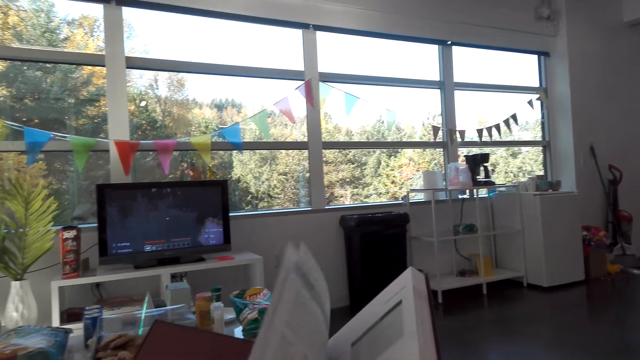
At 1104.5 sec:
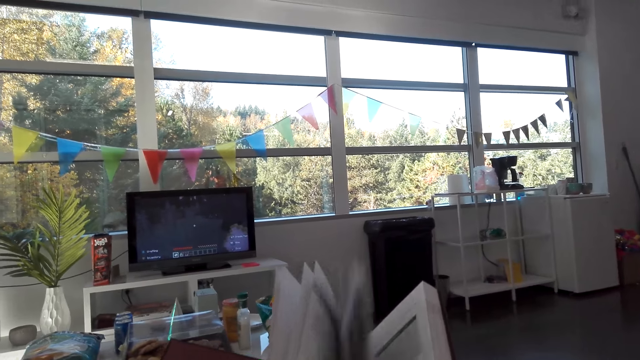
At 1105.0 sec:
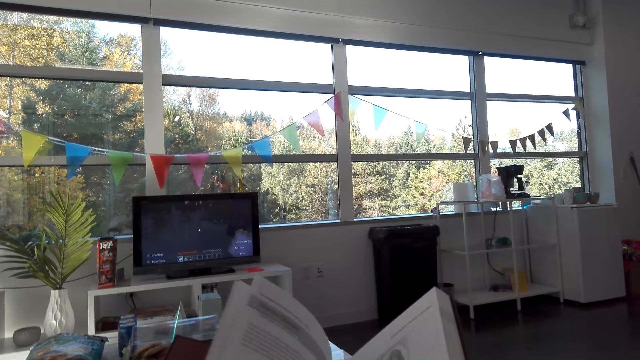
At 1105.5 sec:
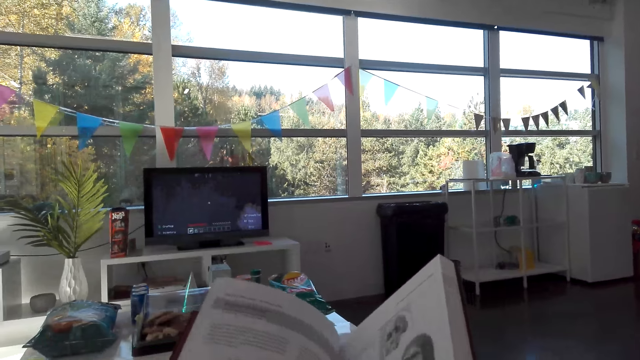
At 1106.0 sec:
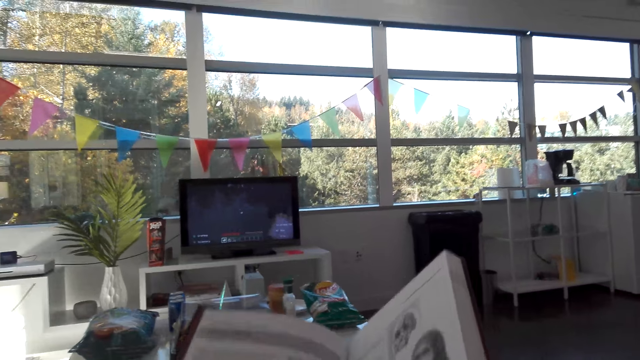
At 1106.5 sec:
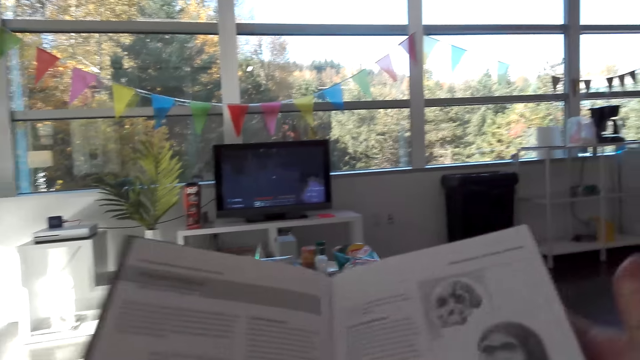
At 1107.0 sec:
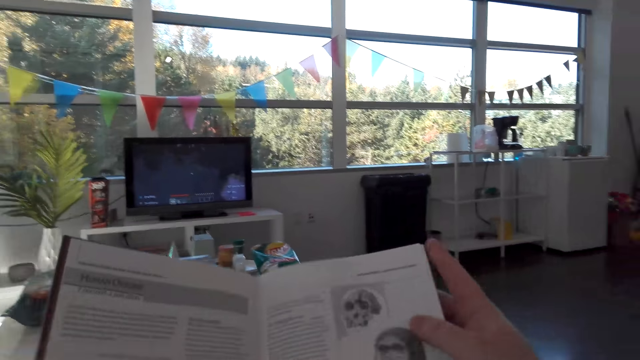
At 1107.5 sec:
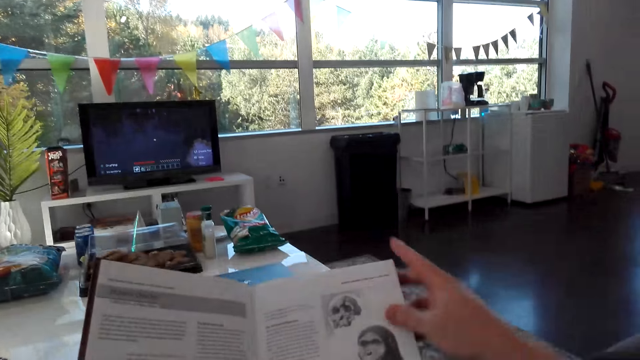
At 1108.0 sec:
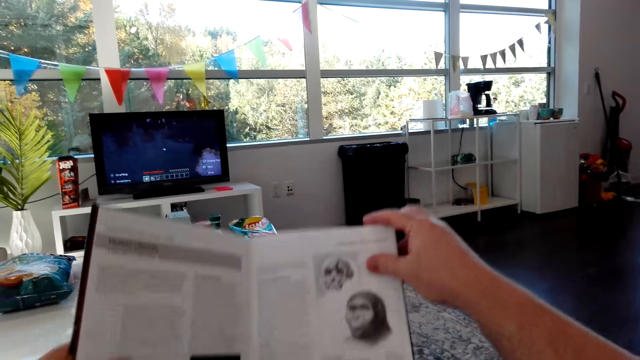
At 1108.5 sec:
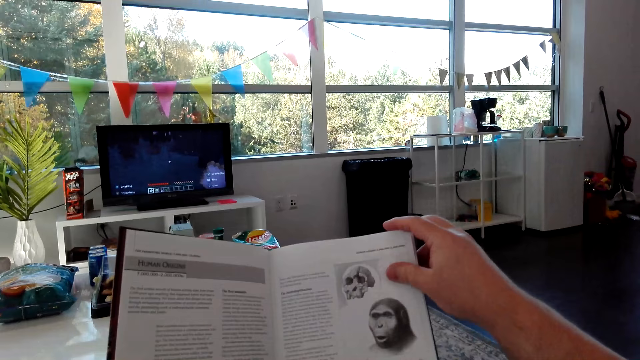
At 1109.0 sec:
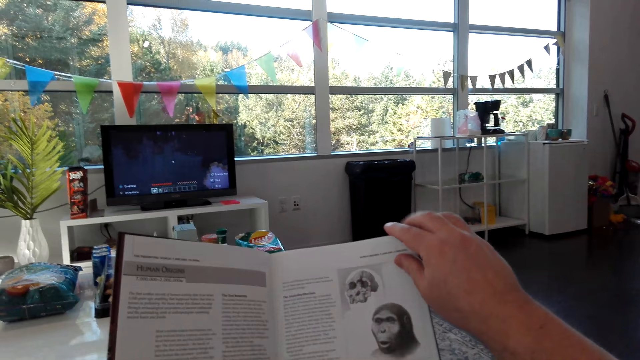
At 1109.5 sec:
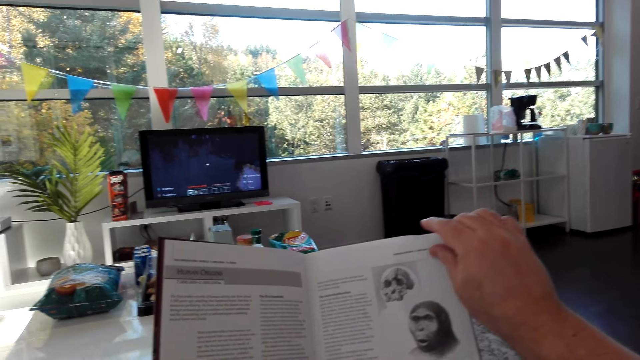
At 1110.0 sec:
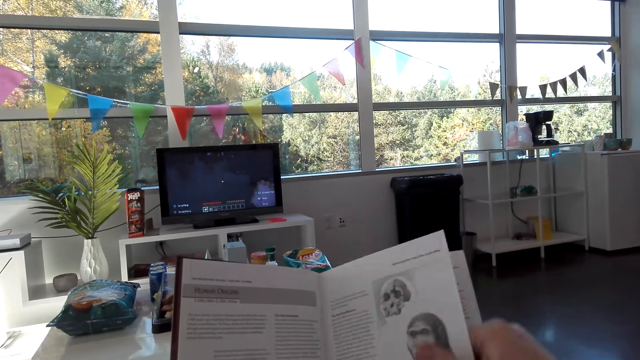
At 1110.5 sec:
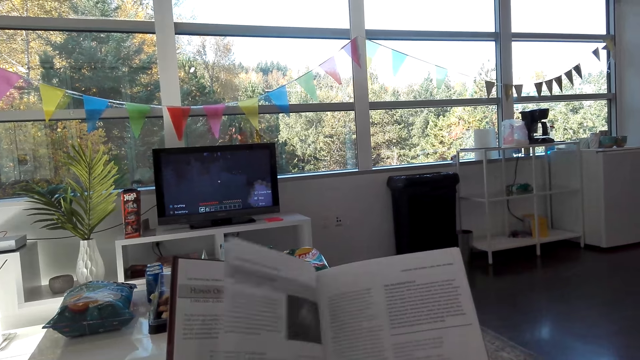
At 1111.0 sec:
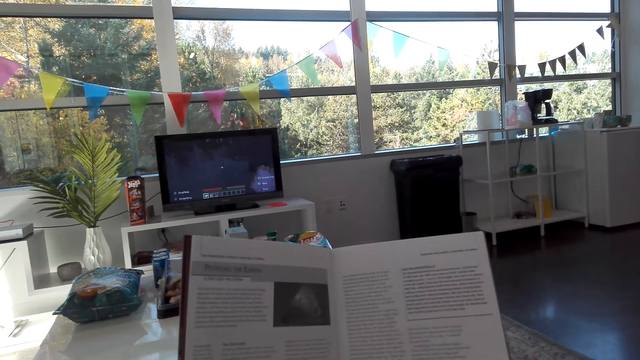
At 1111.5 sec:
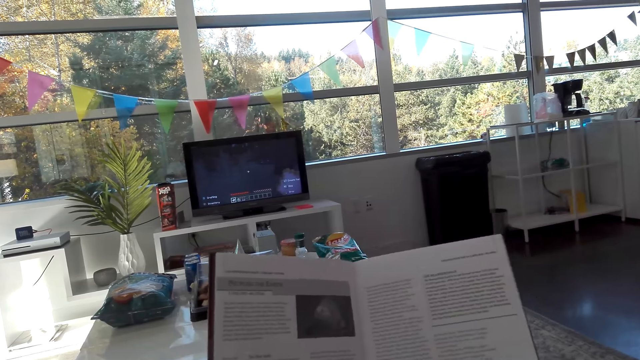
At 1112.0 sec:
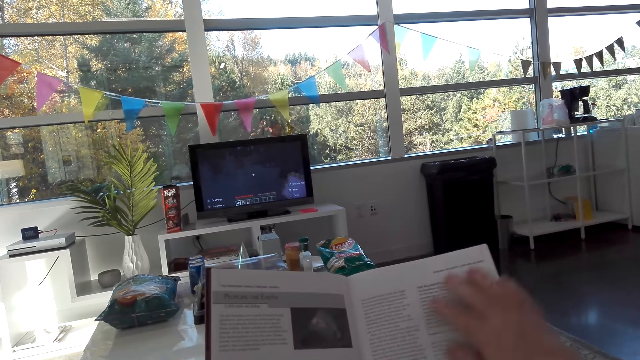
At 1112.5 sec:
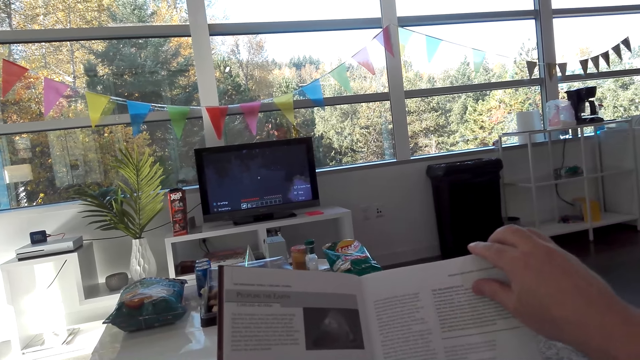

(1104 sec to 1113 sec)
The camera wearer opens the next page of the book. They converse with a man. The camera wearer reads the book. They open the next page of the book.

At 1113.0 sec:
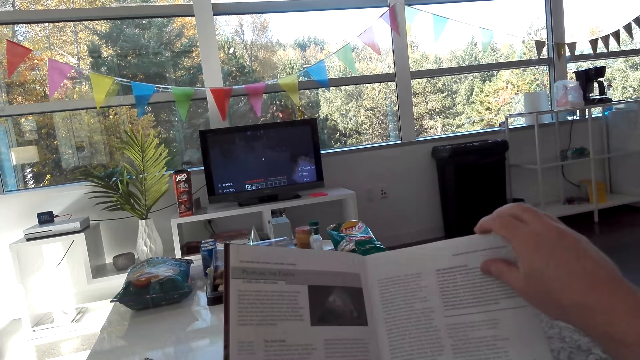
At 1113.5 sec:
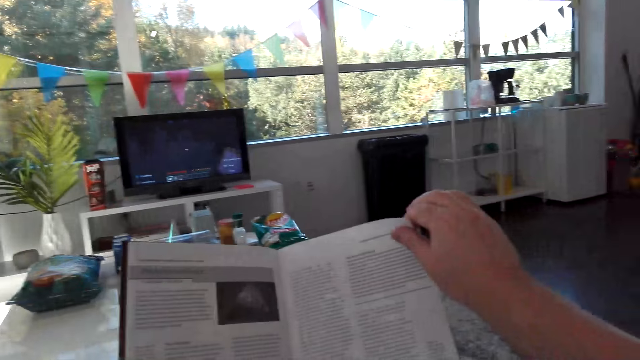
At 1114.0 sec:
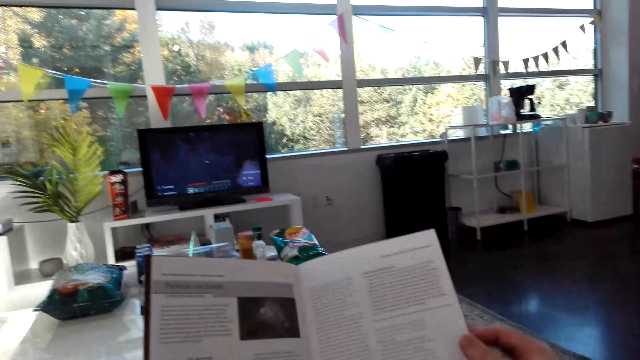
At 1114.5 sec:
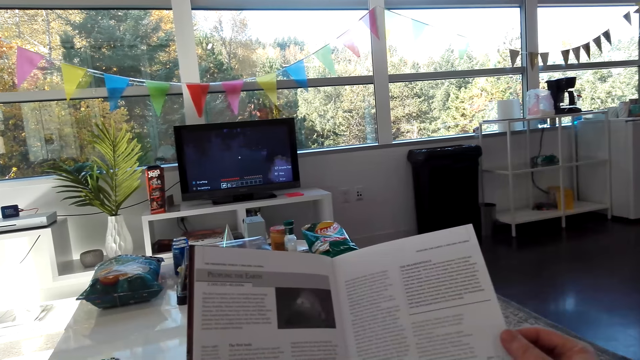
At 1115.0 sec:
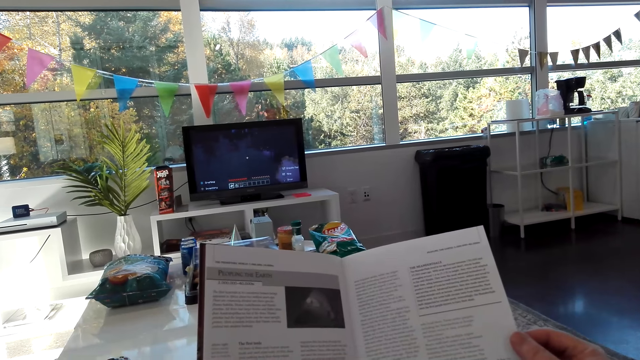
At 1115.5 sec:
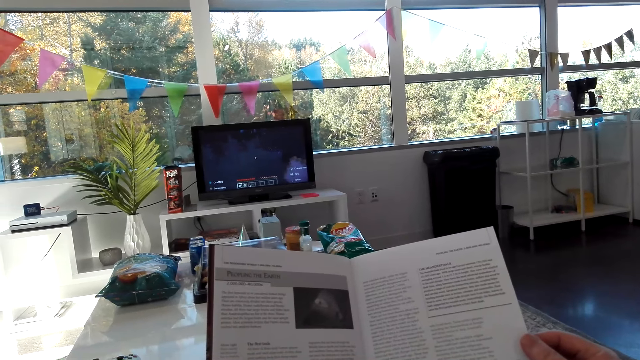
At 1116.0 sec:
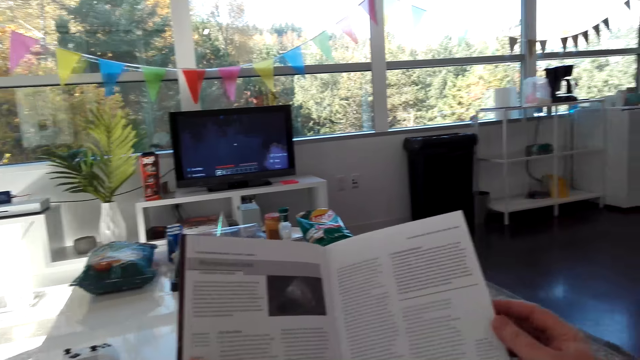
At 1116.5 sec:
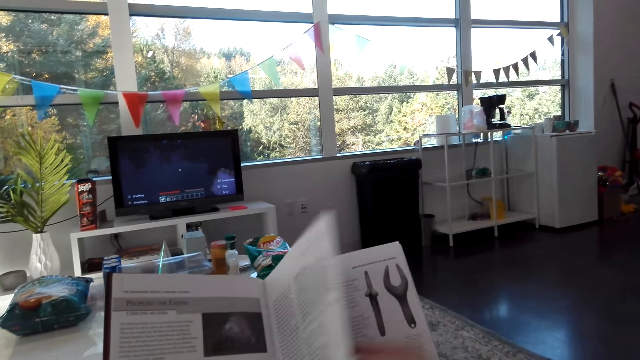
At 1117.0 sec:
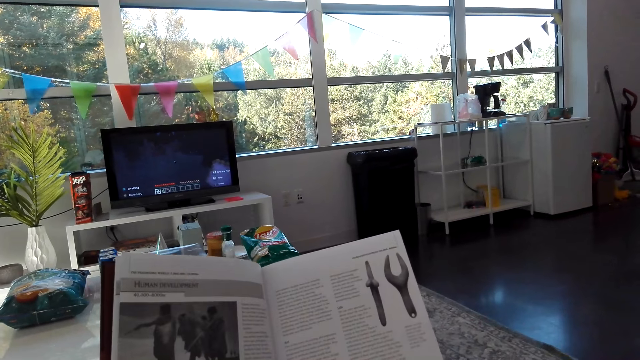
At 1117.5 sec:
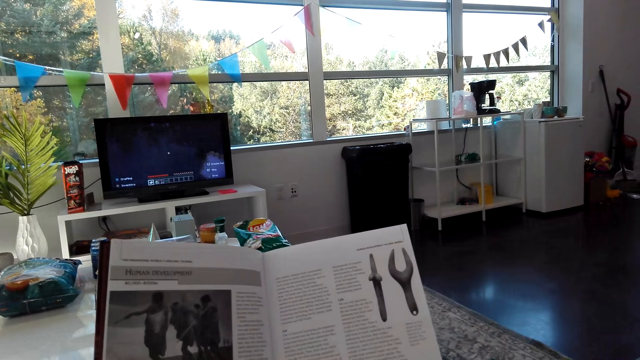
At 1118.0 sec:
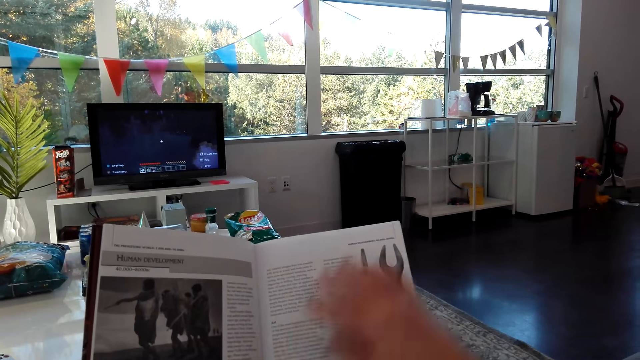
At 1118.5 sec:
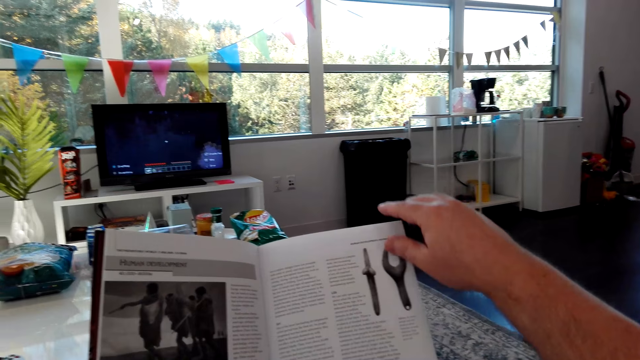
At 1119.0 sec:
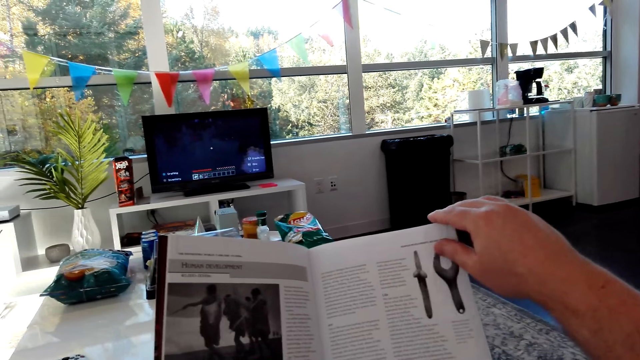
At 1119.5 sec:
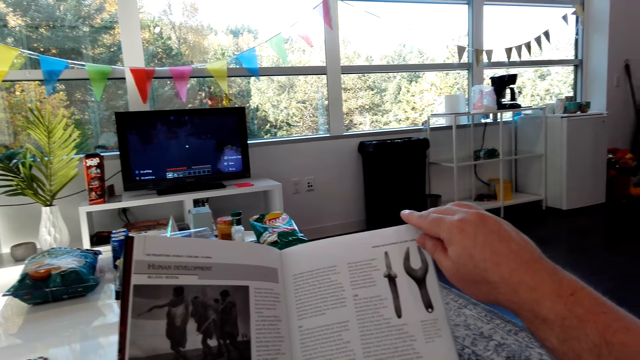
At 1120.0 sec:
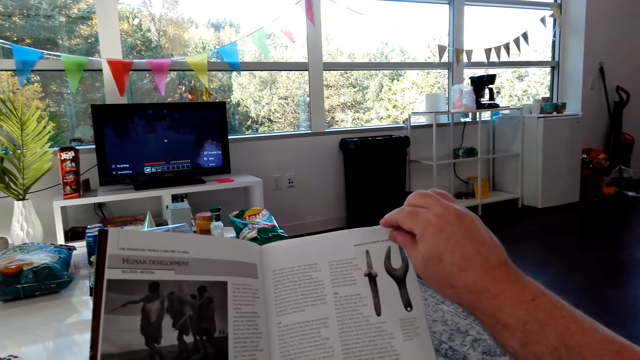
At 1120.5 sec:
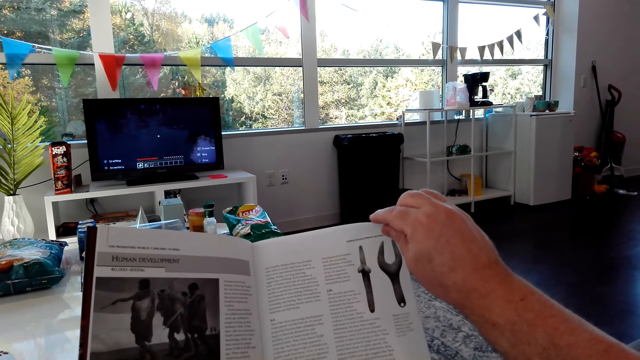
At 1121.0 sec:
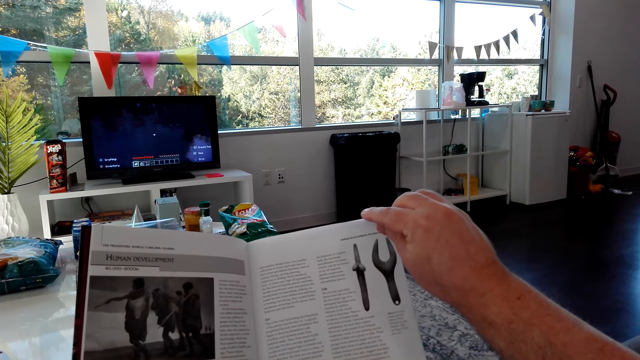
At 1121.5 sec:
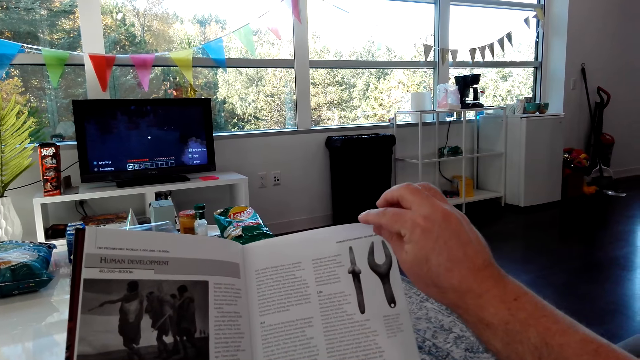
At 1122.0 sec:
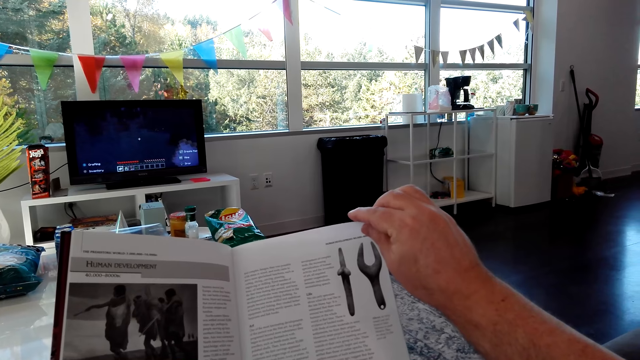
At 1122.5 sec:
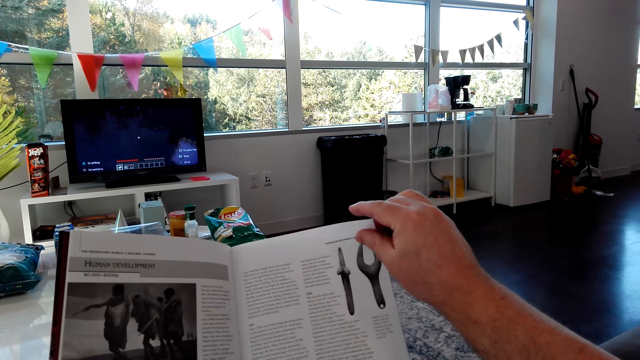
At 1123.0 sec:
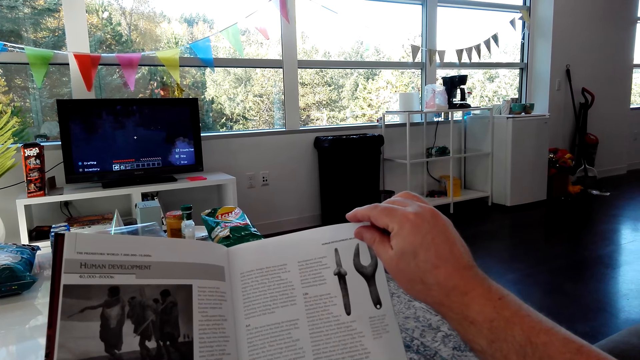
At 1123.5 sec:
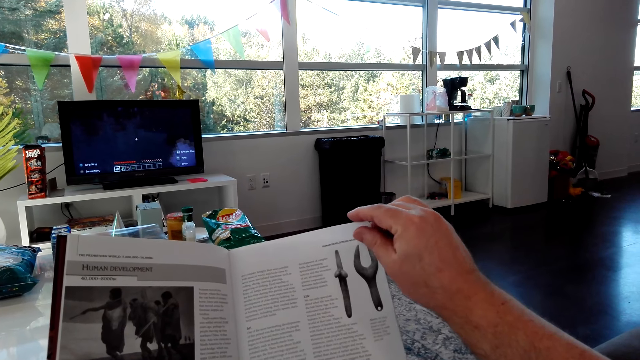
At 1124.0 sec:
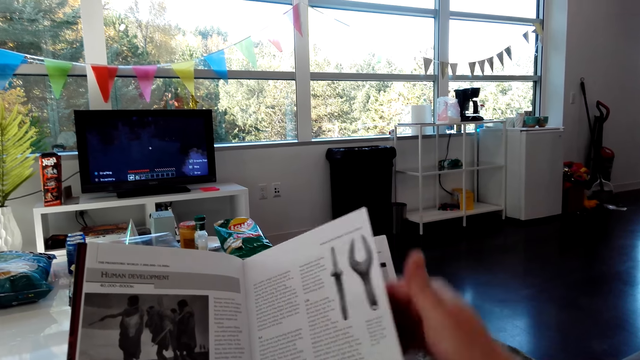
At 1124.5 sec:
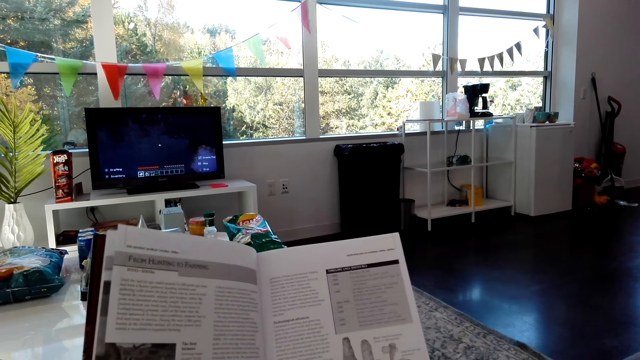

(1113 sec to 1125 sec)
The camera wearer reads the book. They open the next page of the book. They read the book. They hold the book edge. They read the book. They turn the book page.
